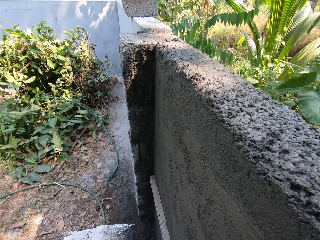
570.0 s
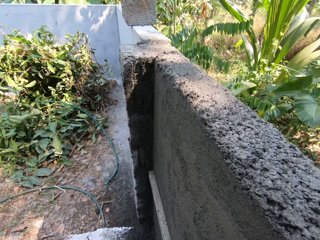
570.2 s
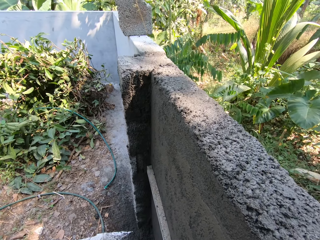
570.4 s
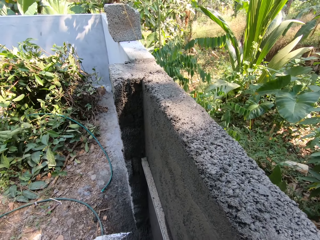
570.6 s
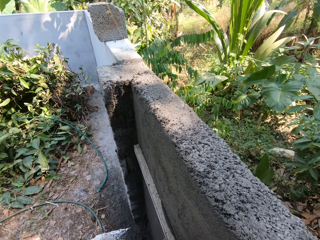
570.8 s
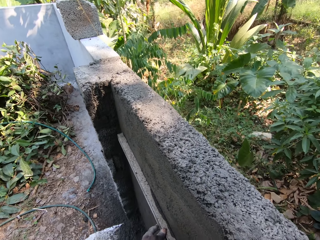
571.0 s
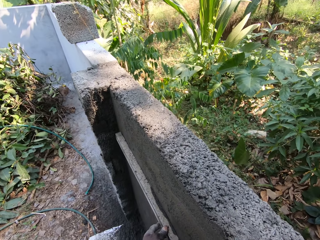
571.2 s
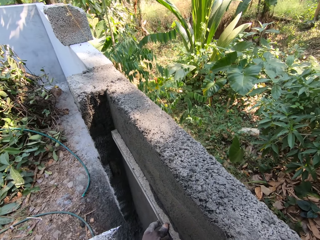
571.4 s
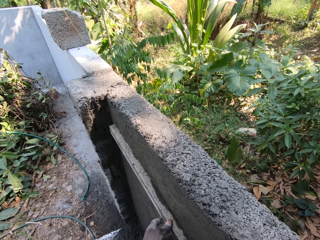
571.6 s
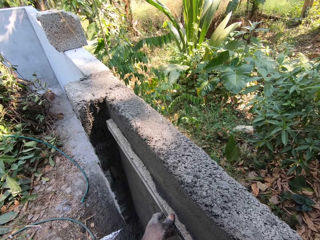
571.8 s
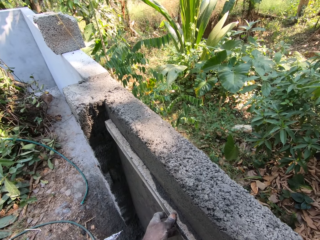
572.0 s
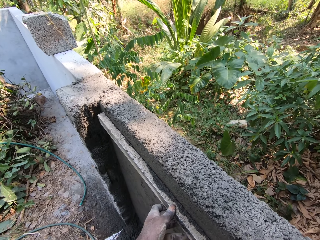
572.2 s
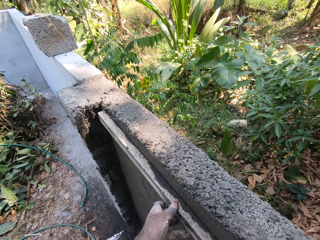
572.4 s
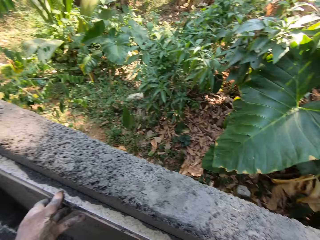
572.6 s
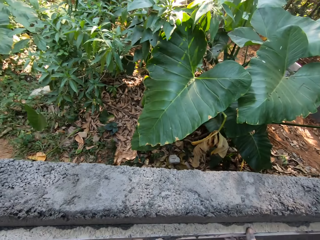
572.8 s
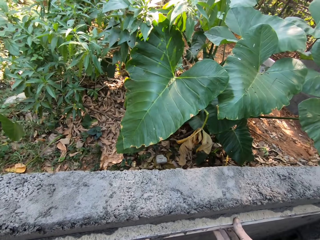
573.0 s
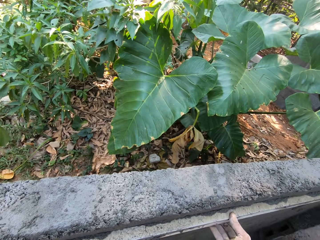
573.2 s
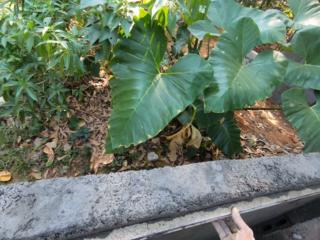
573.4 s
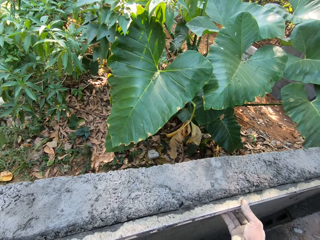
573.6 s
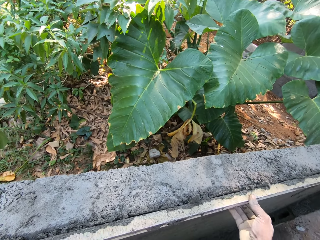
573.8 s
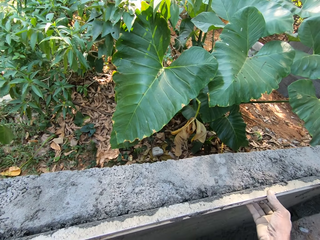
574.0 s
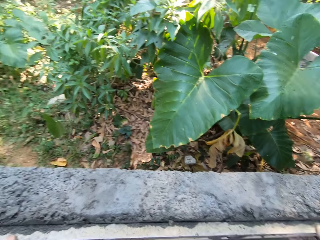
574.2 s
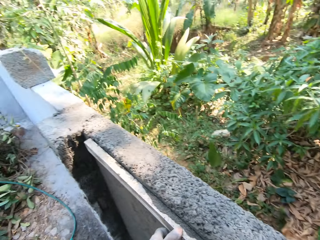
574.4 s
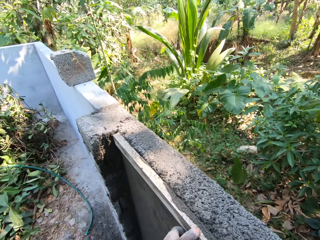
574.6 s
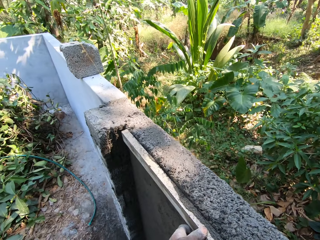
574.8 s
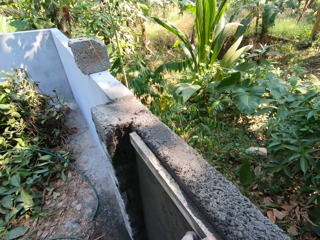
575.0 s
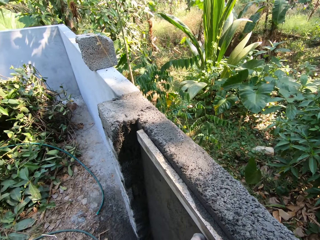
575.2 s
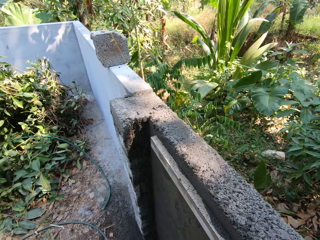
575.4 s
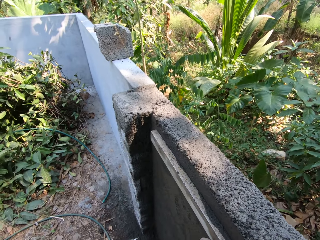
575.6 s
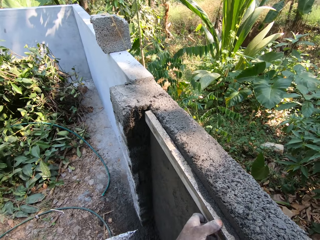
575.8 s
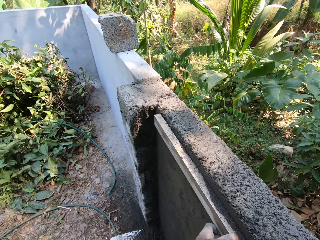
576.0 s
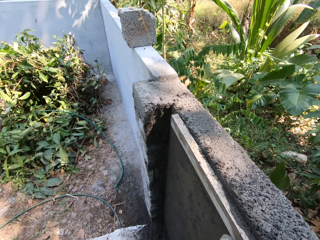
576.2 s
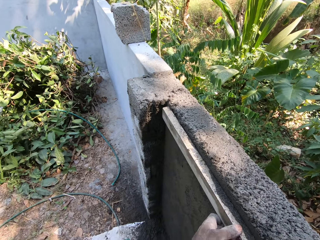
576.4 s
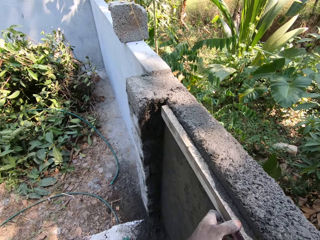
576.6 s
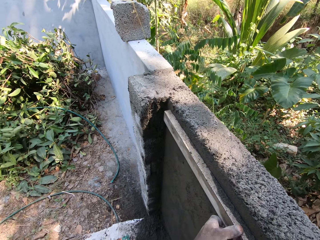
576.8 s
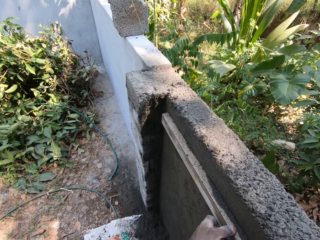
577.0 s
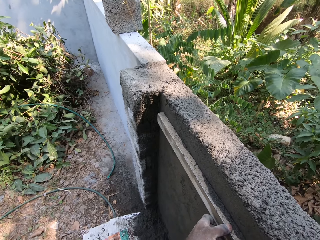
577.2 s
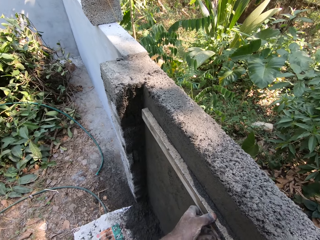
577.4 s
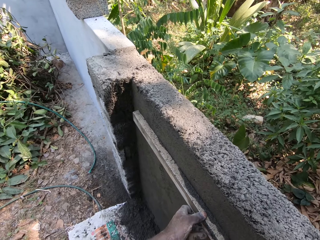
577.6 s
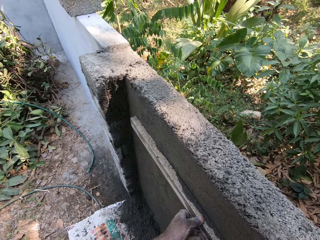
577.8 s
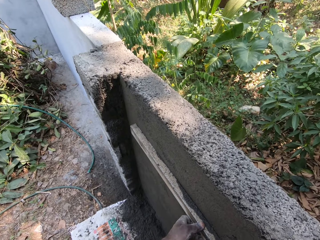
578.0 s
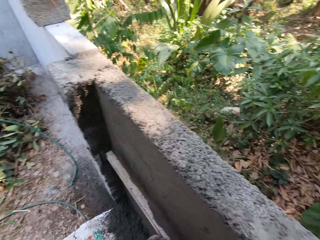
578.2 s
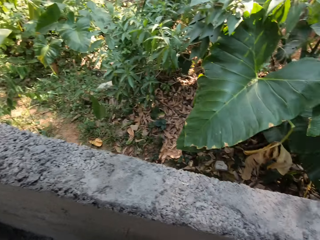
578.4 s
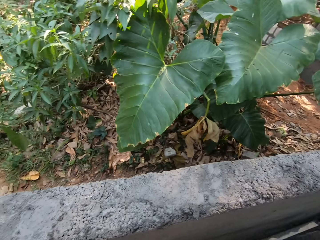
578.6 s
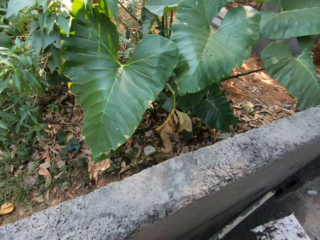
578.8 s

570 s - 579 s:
The camera wearer flattens the wall with the screed bar and turns around. He pulls the wood log across the wall with both hands. He flattens the wall with the screed bar, turns around and flattens the wall with the screed bar. He turns around.

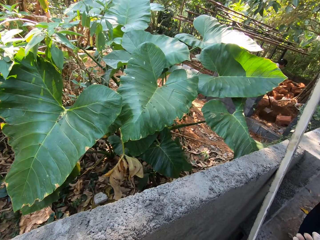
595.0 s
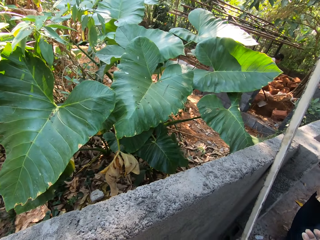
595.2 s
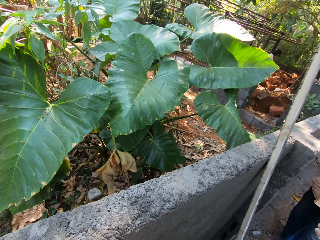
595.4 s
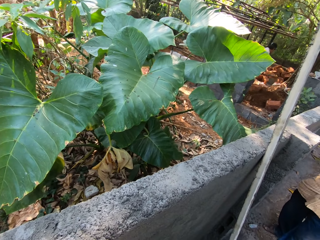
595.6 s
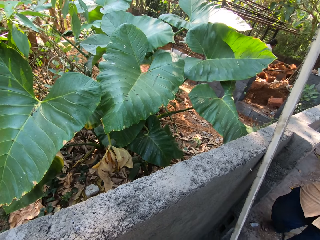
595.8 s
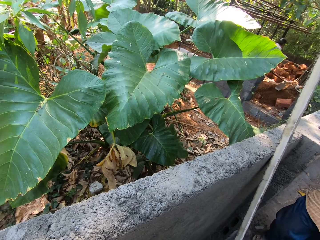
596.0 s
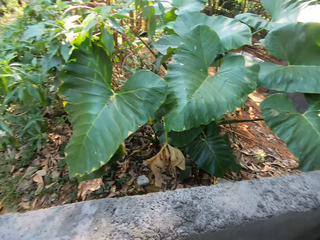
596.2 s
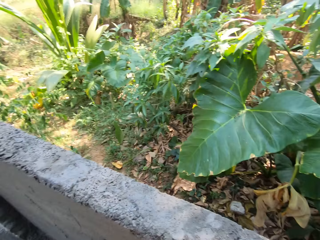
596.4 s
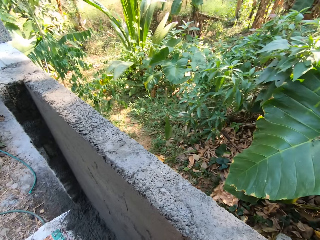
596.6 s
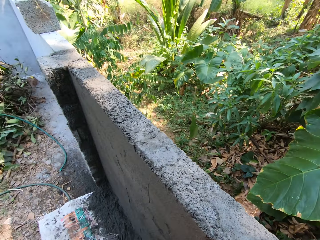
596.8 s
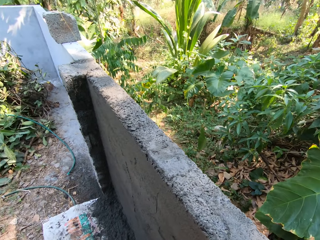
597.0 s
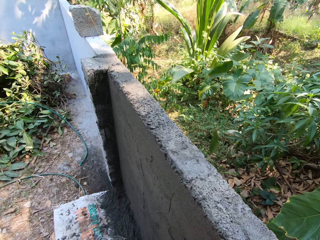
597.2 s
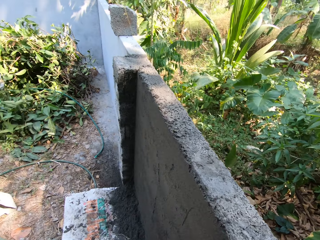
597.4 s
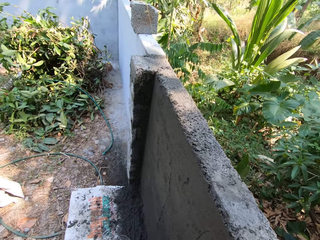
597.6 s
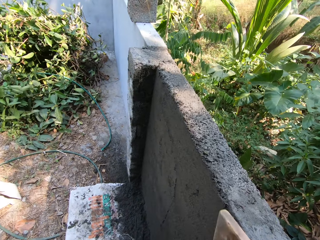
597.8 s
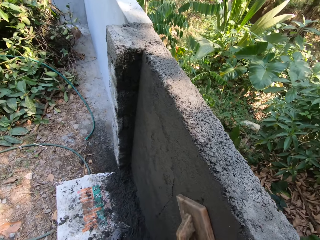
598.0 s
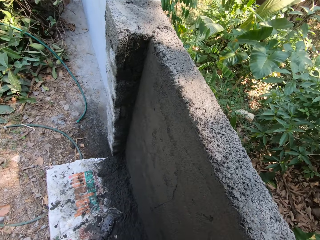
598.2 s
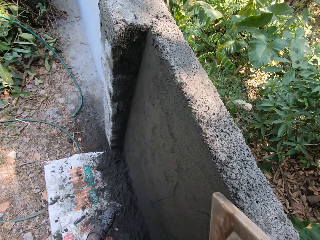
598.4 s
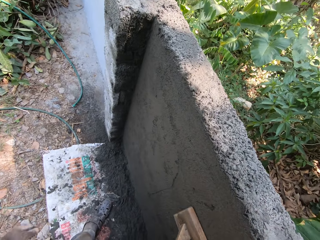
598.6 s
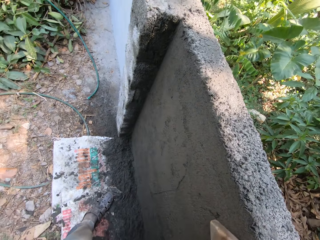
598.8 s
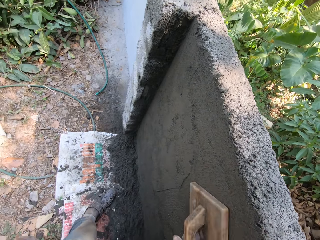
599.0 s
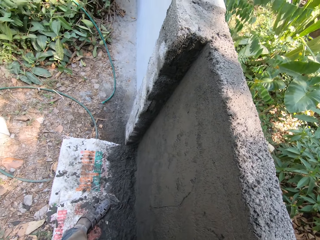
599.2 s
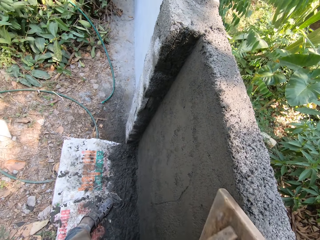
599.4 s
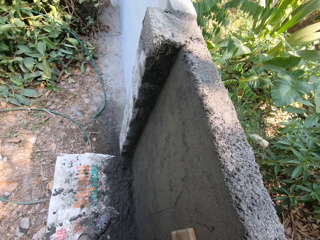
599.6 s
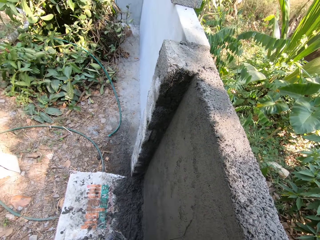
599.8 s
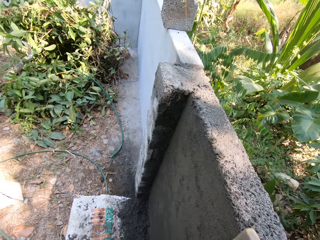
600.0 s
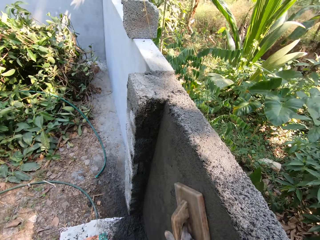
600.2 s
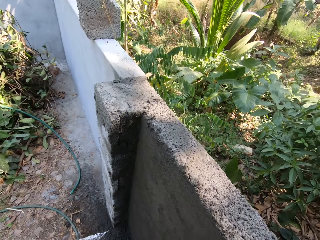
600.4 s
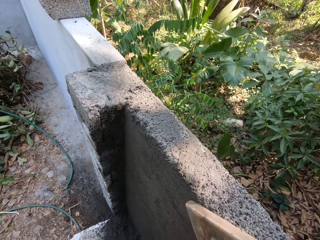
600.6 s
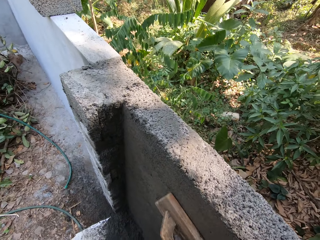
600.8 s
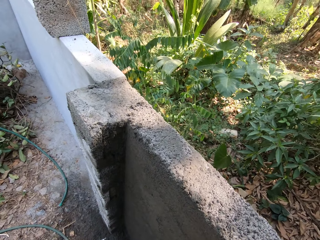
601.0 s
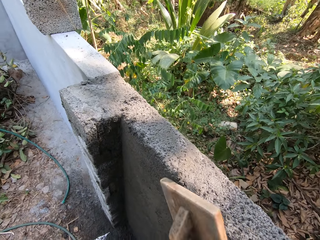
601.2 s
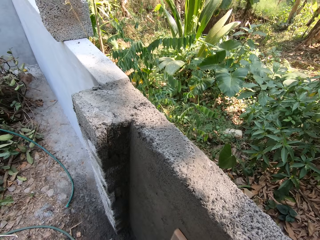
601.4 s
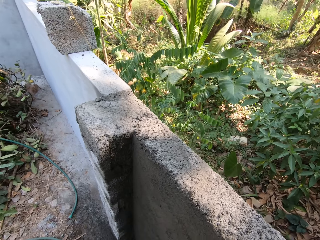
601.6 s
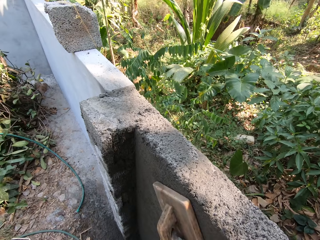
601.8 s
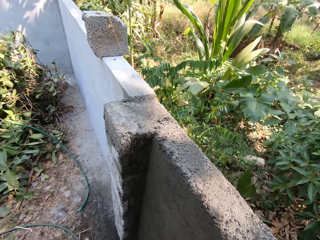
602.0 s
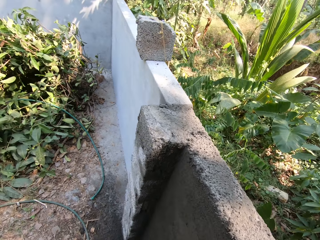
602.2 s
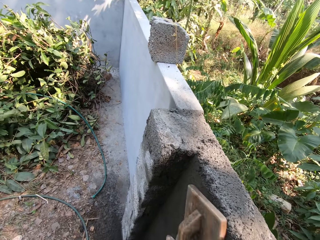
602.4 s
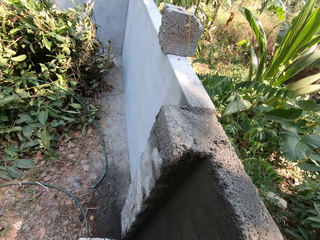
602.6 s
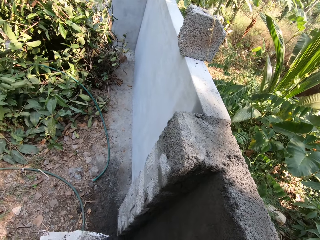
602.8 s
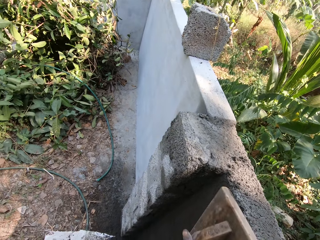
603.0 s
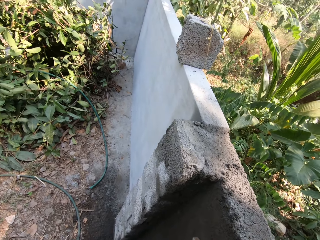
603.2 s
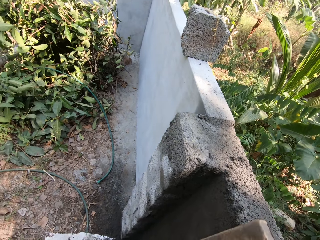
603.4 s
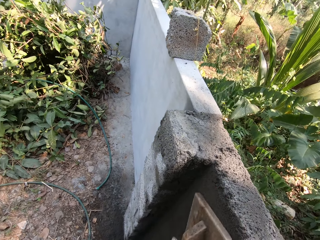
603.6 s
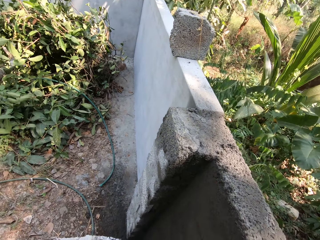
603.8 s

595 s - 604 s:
The camera wearer turns around. He smoothens the wall with a wooden float in his left hand.

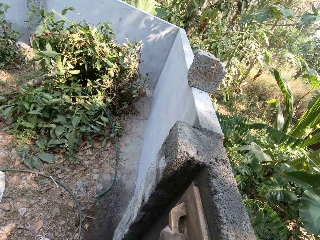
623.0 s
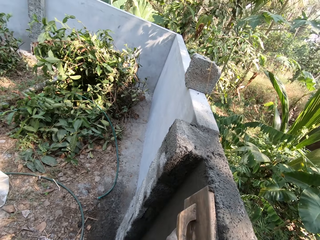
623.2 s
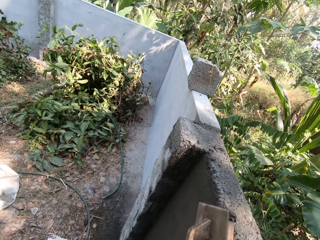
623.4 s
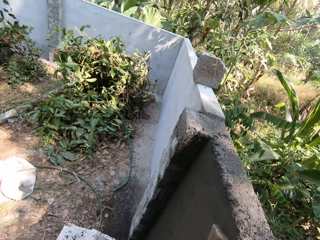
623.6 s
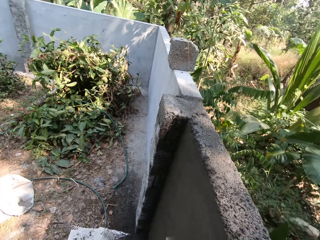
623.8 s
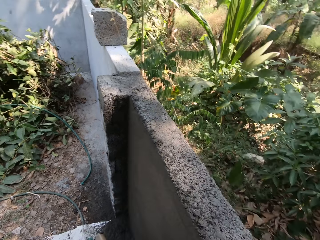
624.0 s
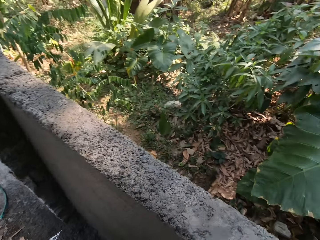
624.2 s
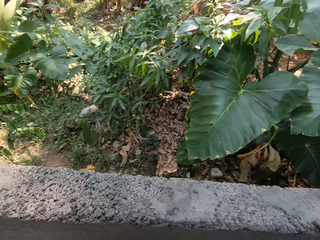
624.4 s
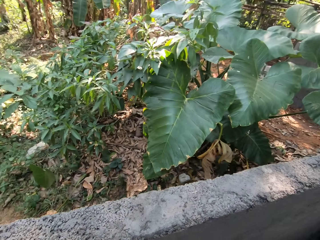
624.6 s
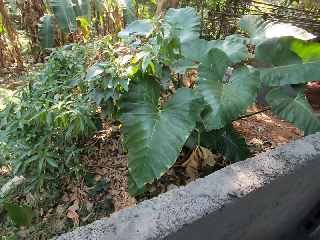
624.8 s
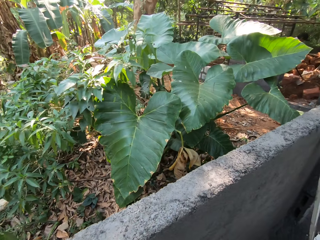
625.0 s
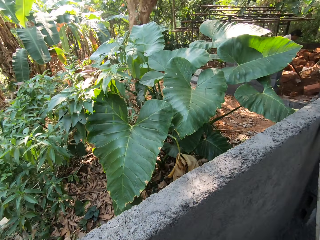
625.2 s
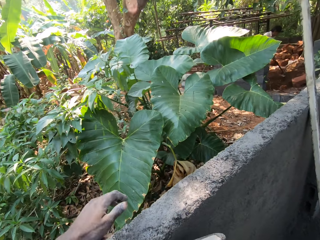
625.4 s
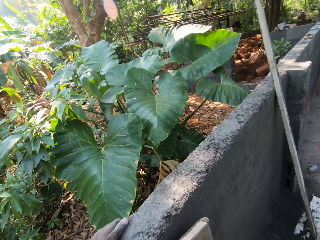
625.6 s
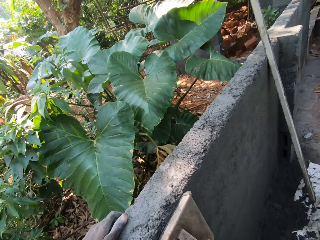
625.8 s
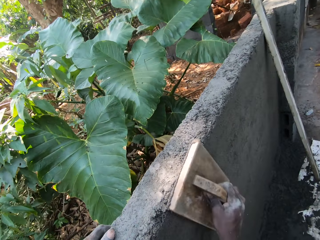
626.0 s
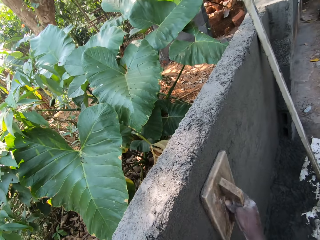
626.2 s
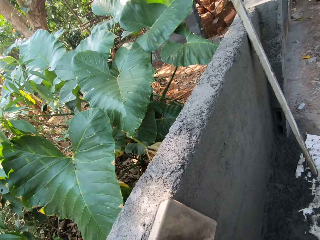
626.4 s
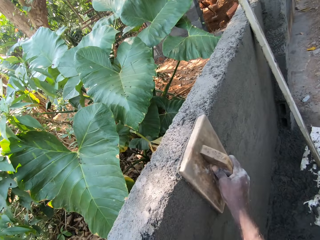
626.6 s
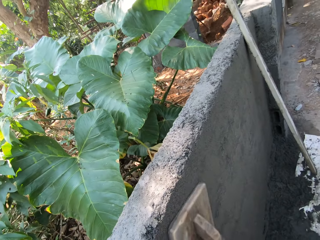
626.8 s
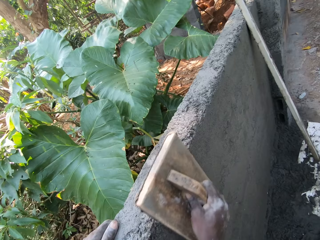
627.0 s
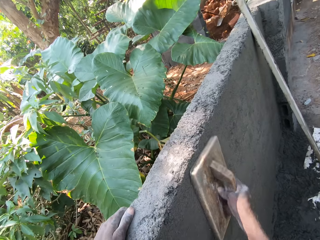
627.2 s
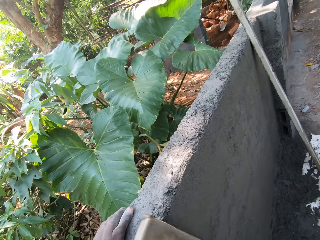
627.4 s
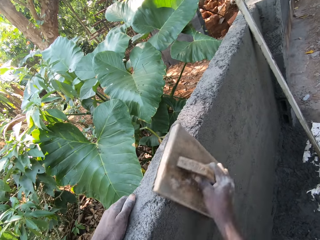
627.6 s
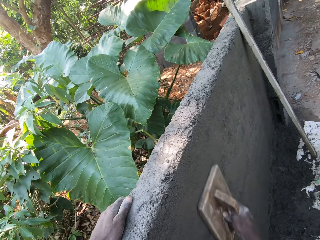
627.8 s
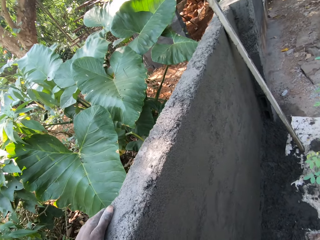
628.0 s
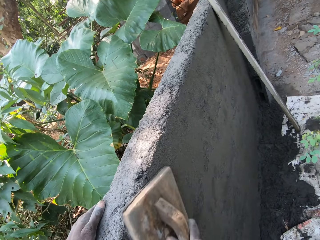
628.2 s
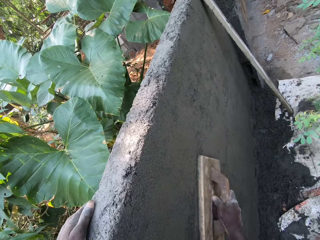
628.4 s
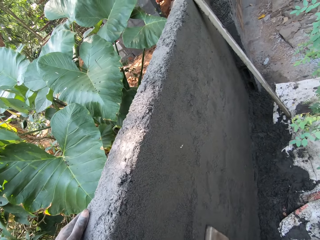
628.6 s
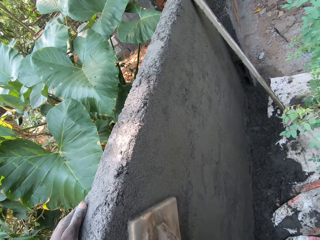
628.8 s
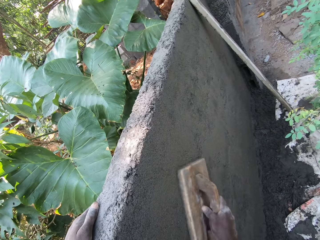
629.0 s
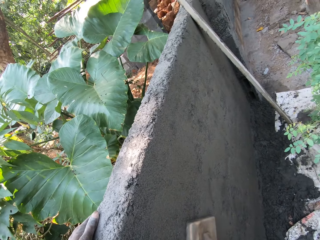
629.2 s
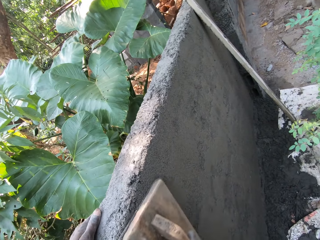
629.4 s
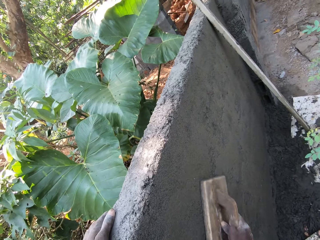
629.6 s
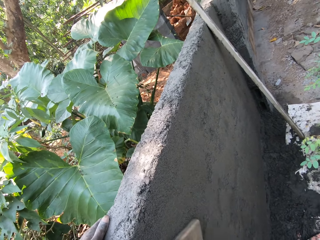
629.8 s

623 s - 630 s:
The camera wearer turns around. He places his left hand on the wall. He smoothens the wall with a wooden float in his right hand.
